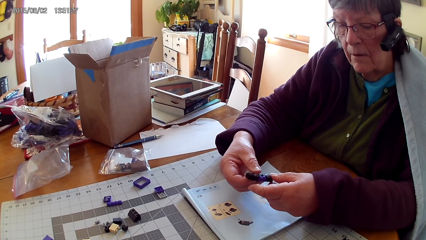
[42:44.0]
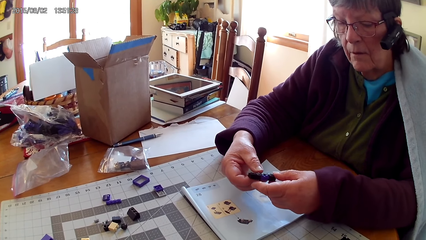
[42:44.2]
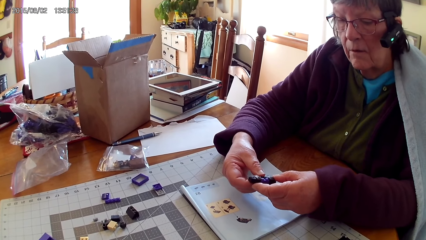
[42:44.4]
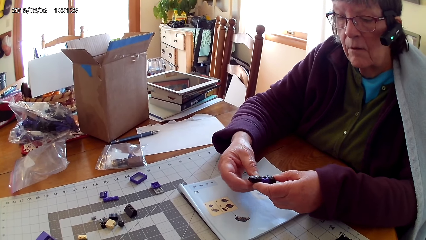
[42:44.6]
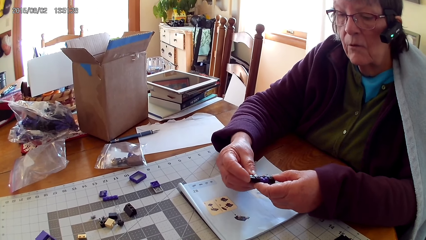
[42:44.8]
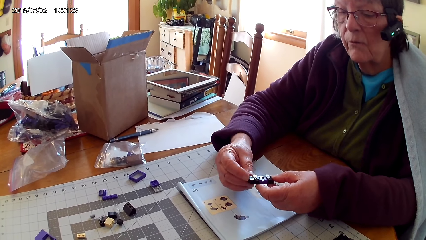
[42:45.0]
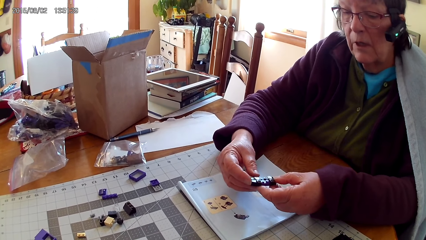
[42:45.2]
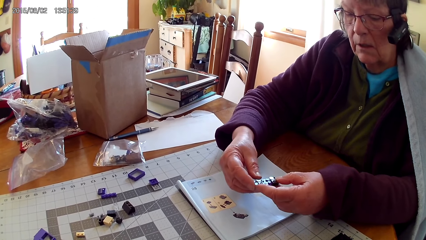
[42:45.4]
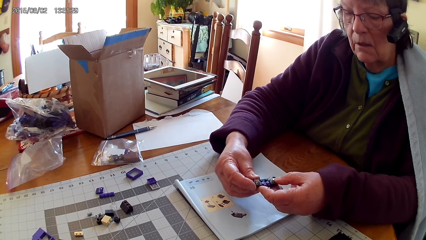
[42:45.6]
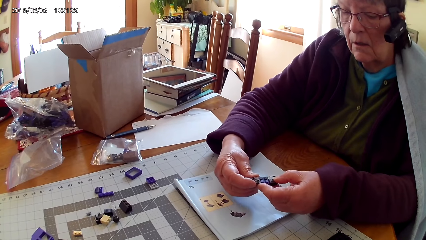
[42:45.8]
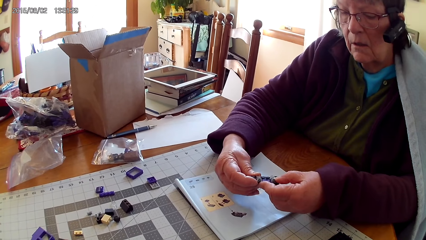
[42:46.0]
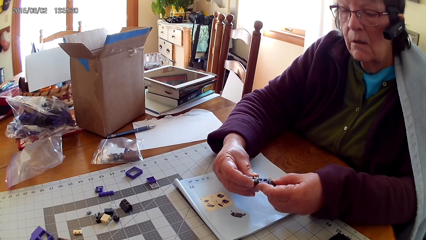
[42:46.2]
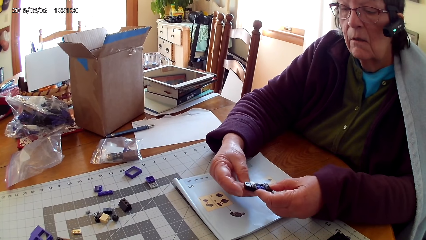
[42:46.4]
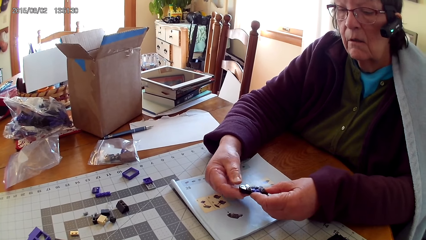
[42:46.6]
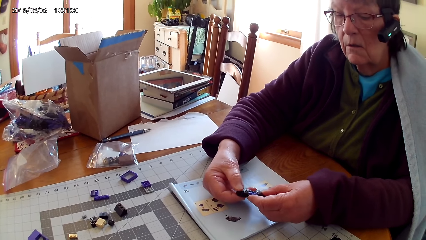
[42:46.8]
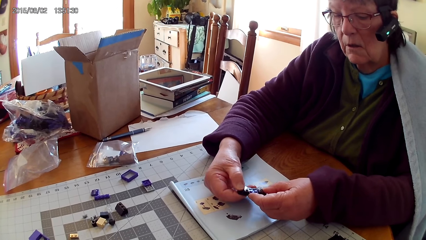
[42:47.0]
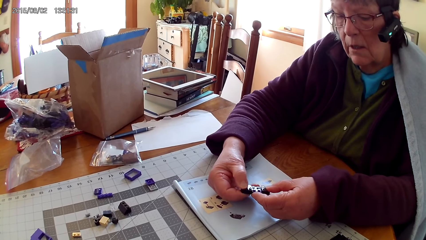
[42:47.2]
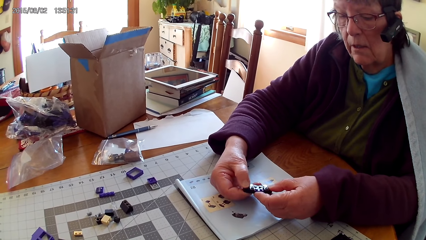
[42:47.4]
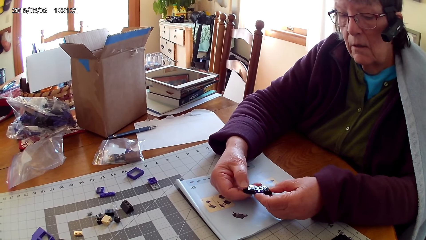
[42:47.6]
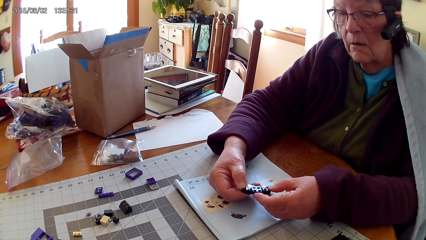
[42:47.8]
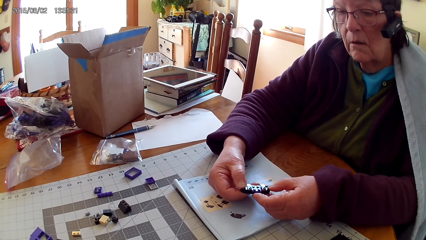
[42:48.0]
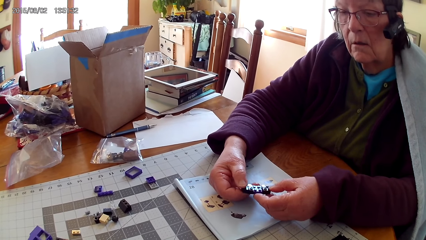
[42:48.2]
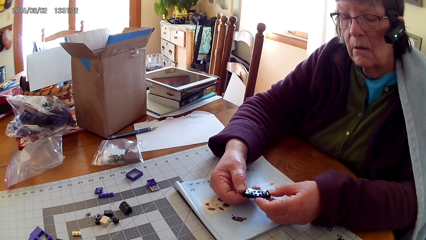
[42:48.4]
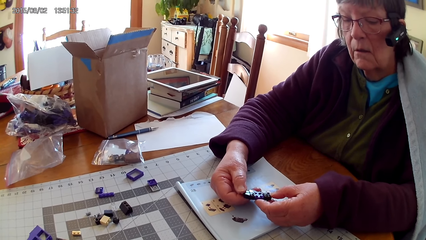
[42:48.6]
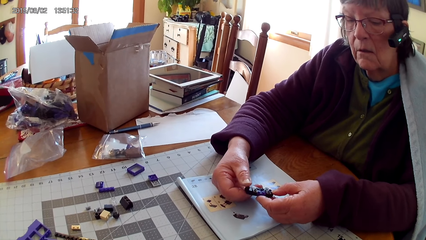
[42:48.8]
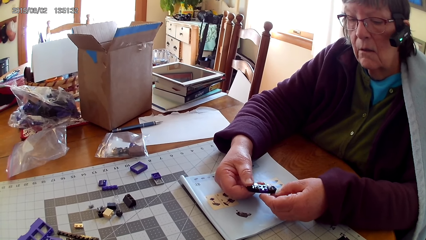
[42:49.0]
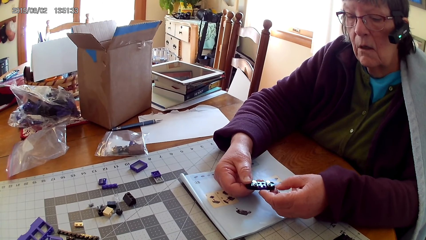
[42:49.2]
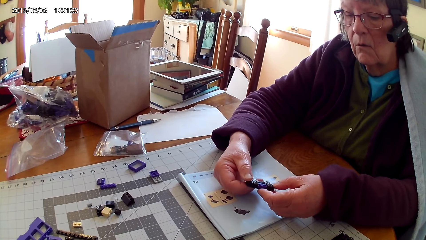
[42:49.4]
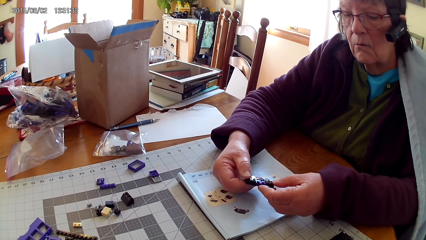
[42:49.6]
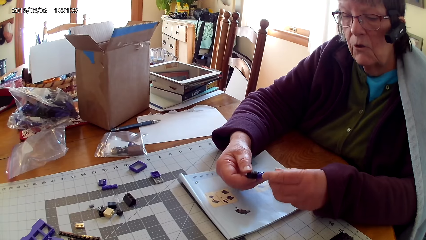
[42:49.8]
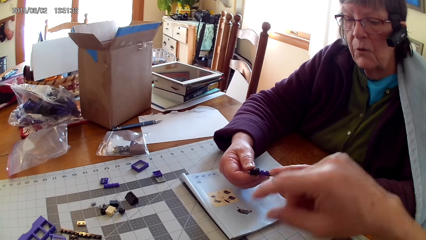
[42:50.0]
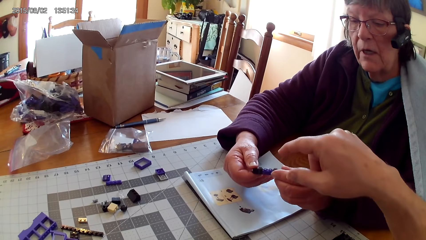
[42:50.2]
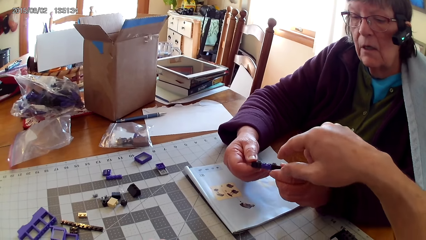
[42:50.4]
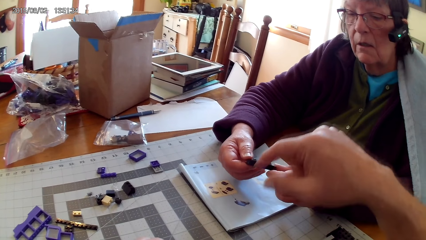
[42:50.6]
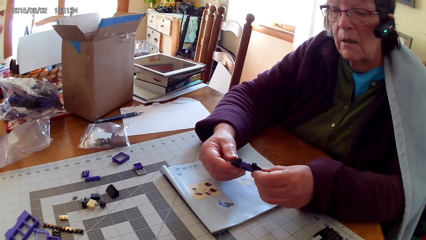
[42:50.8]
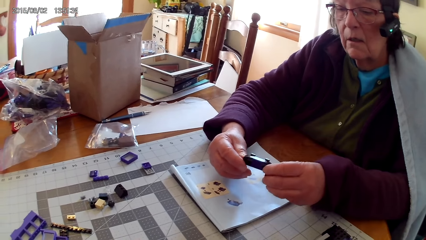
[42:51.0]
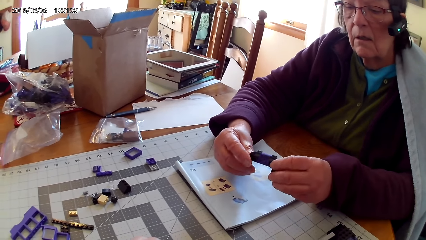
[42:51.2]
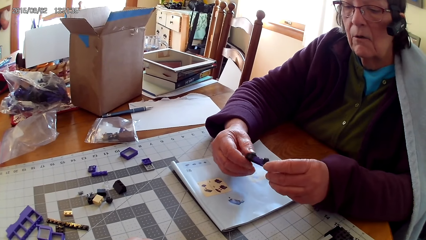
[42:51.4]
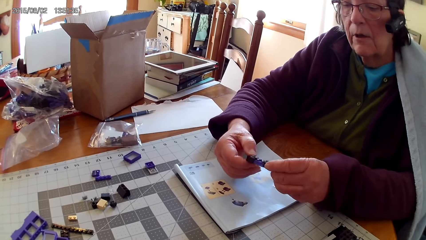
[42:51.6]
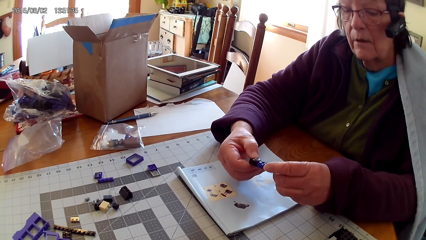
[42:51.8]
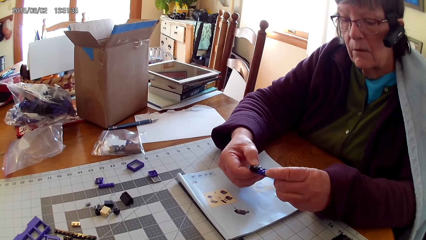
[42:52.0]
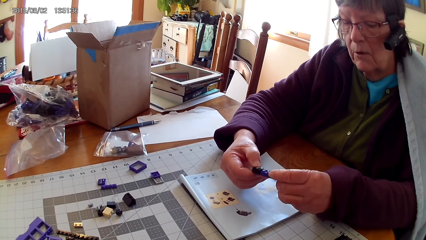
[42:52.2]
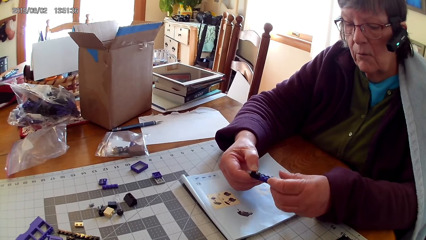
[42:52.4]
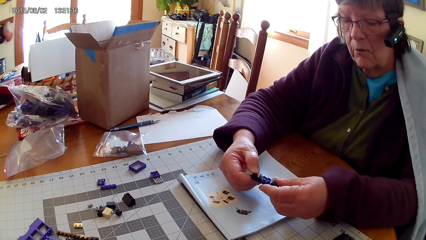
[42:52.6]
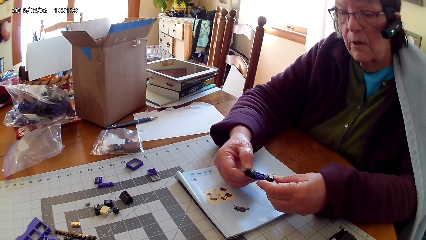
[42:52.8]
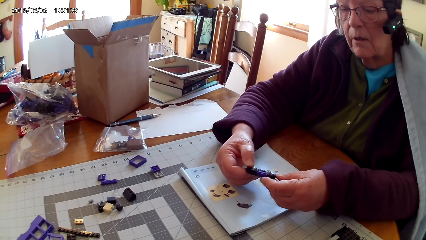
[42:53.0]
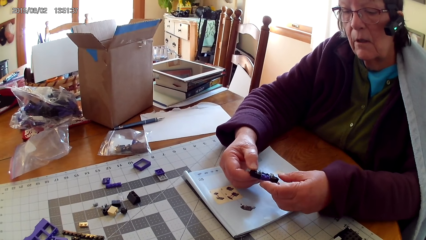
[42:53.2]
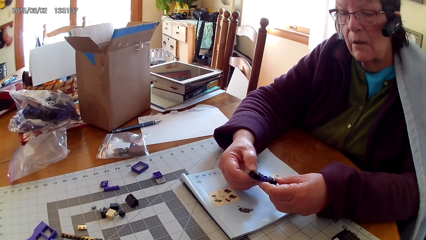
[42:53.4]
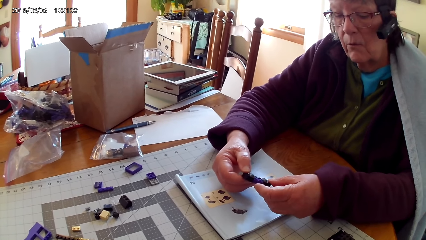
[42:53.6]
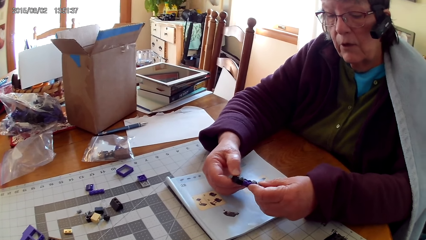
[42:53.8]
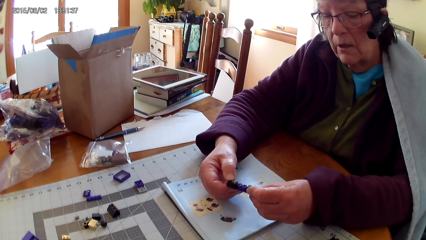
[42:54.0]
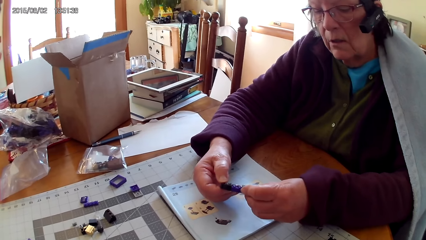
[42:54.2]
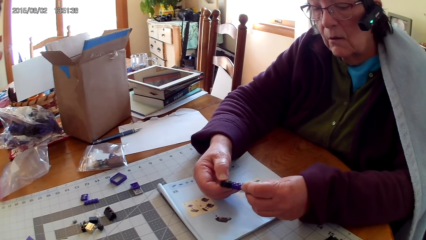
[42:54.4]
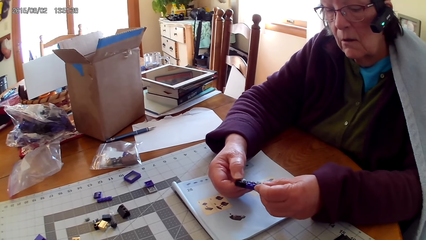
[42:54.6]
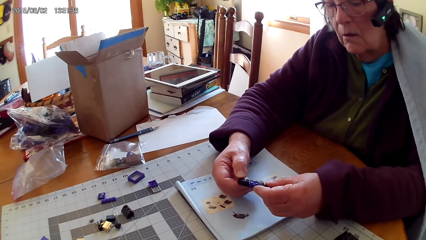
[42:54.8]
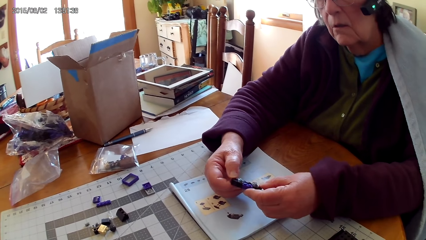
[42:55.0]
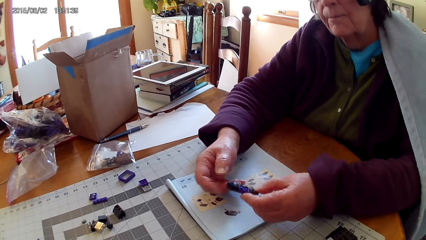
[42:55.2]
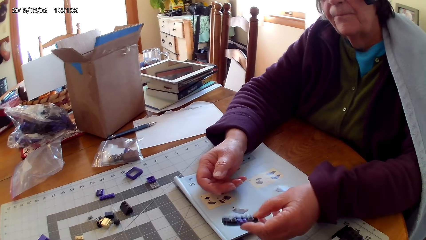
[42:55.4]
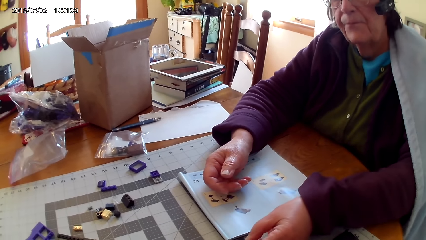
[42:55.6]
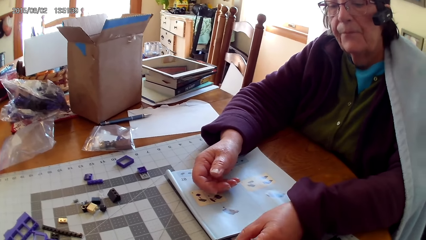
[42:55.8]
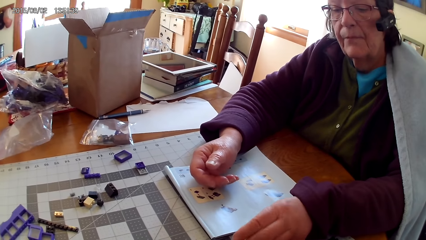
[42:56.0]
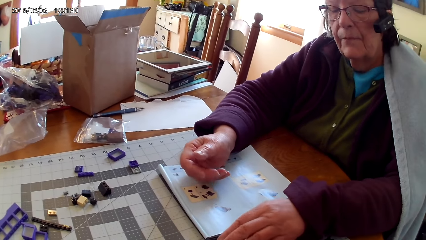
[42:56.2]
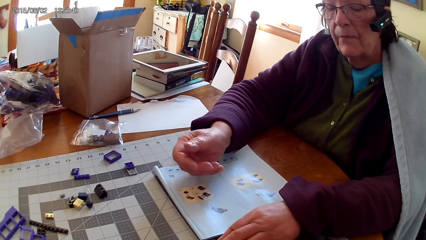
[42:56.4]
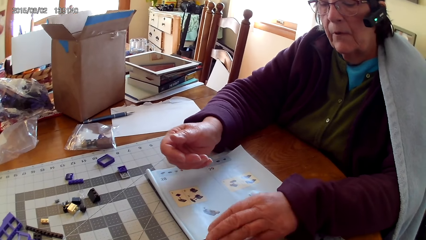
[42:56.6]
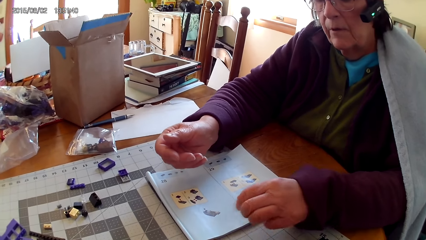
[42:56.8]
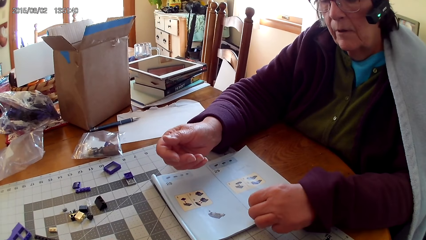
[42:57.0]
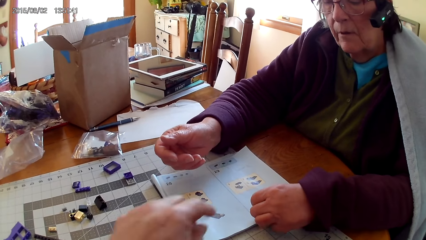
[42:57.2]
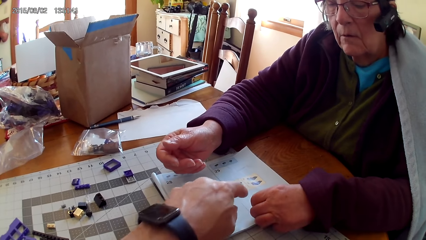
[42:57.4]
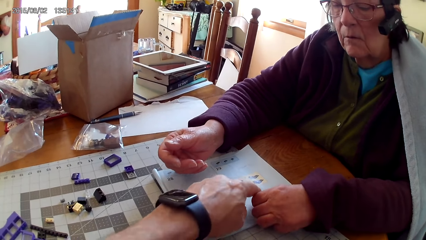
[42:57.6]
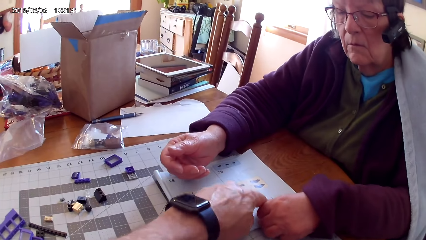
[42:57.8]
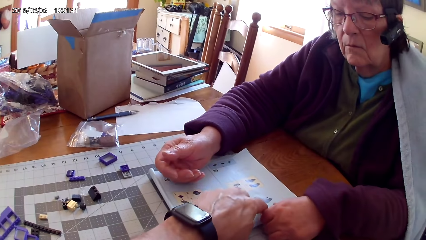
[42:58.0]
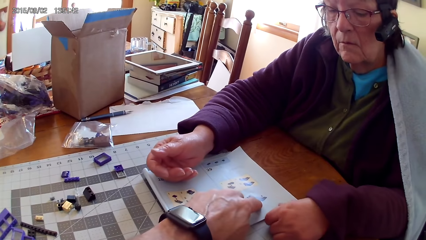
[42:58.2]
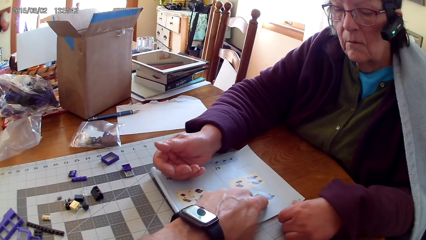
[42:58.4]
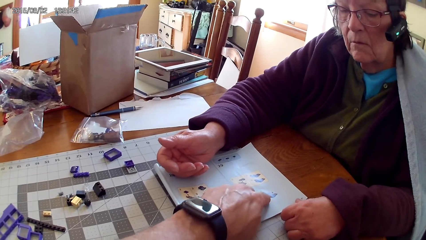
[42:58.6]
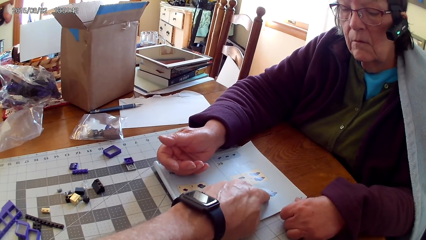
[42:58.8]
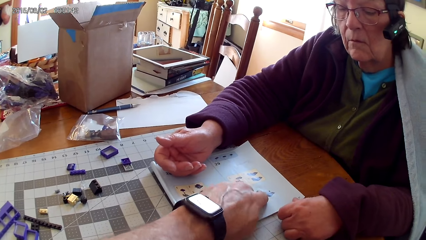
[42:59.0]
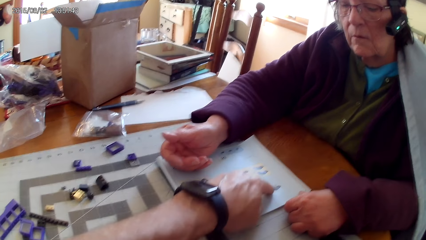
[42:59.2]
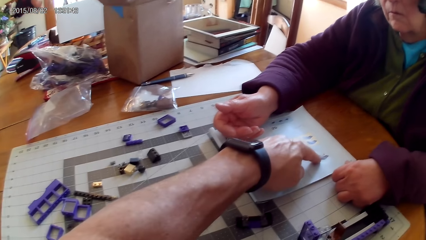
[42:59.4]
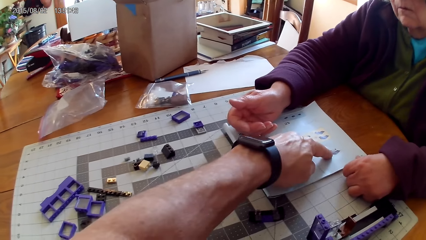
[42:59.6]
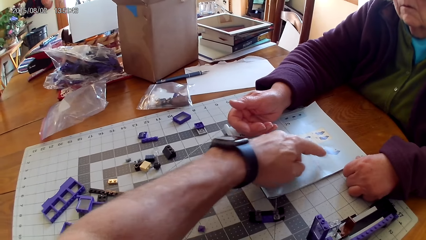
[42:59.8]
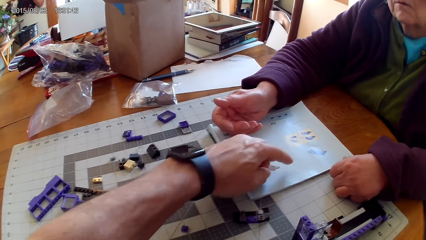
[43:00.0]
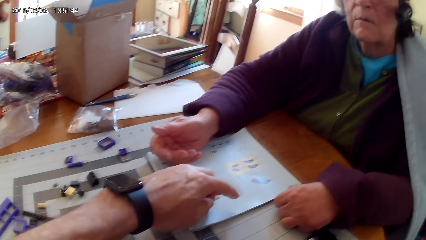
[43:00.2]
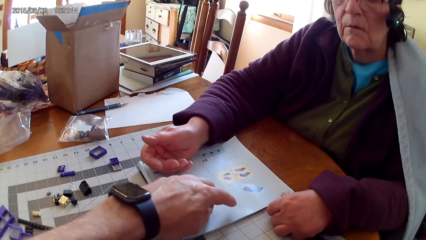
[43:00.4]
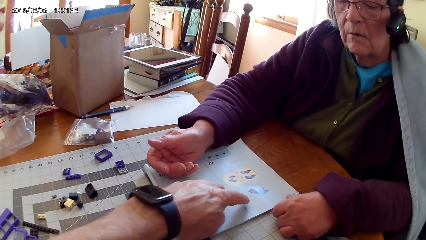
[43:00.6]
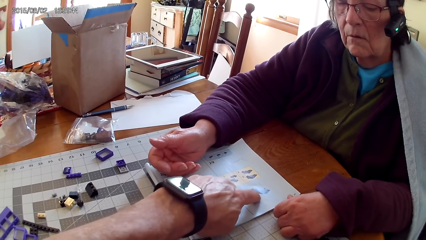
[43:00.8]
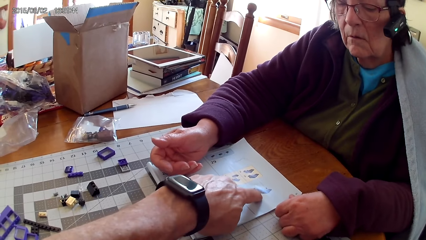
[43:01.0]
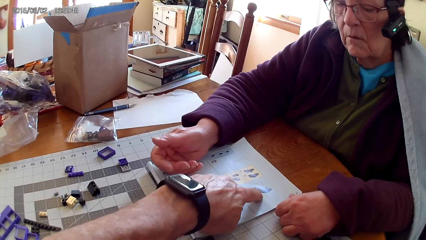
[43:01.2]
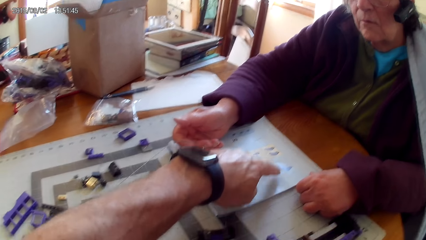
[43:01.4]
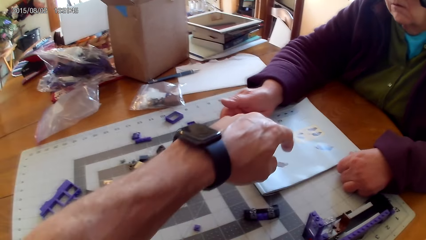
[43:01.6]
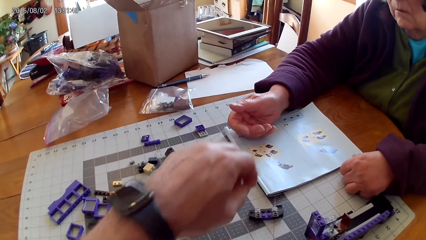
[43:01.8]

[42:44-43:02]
A lady looks at the plastic interlocking block. The camera wearer points at the plastic interlocking block and talks with the lady. The lady holds the lego piece and puts the plastic interlocking block on the table. The camera wearer points at a drawing on a book and touches the lego book.
